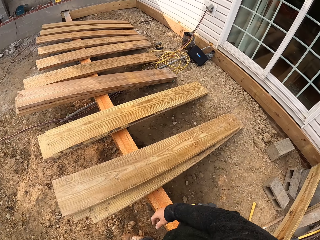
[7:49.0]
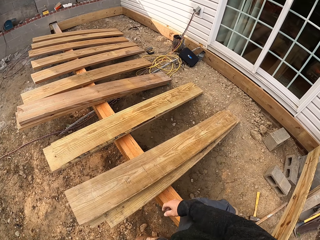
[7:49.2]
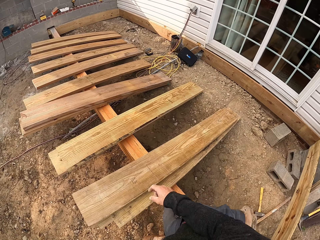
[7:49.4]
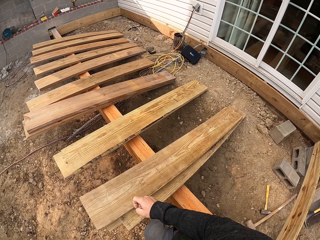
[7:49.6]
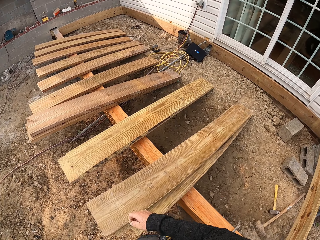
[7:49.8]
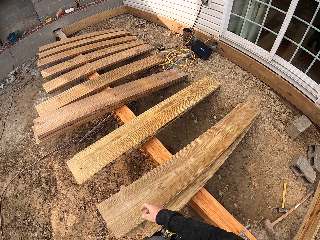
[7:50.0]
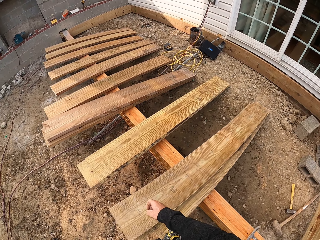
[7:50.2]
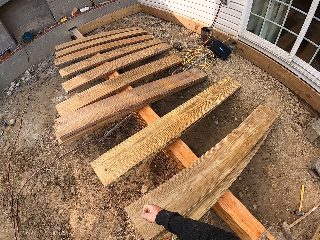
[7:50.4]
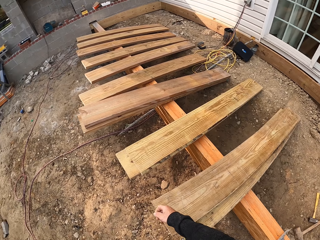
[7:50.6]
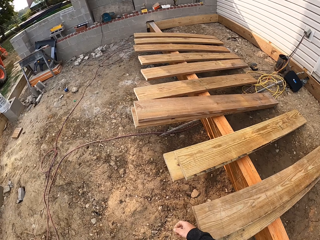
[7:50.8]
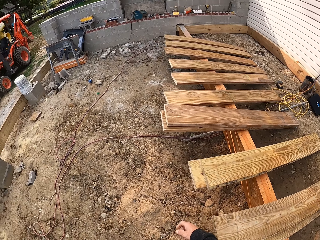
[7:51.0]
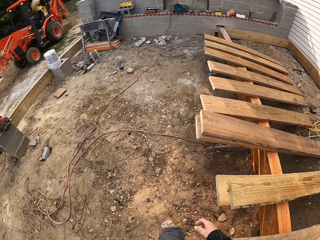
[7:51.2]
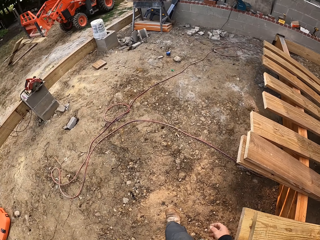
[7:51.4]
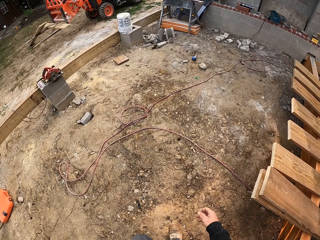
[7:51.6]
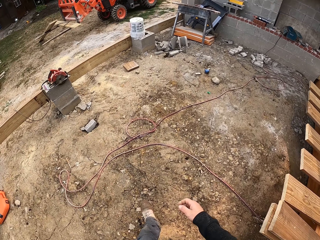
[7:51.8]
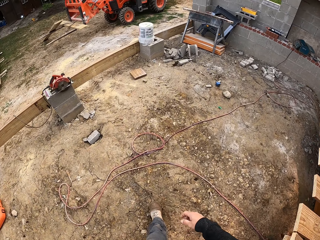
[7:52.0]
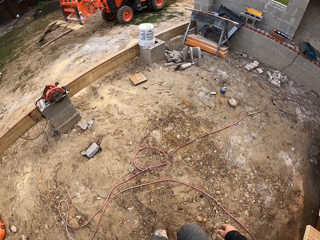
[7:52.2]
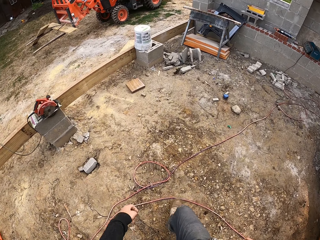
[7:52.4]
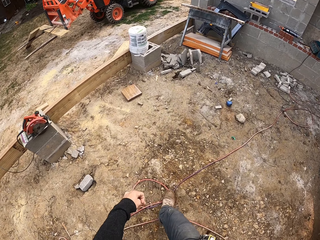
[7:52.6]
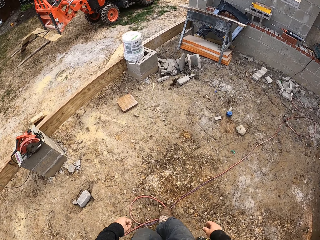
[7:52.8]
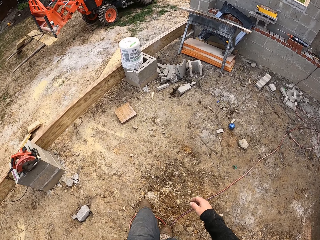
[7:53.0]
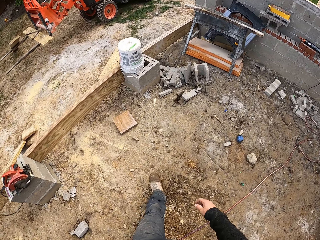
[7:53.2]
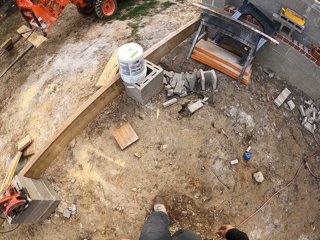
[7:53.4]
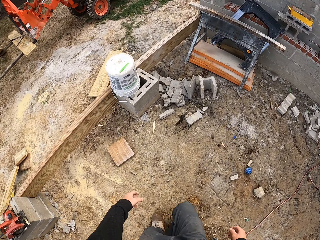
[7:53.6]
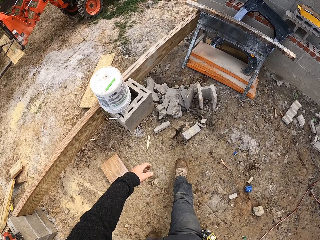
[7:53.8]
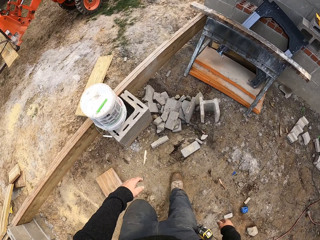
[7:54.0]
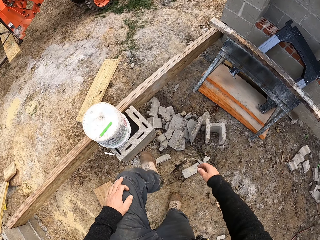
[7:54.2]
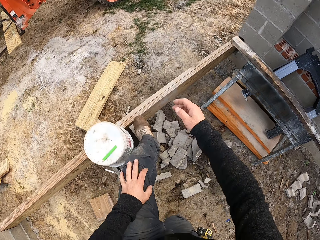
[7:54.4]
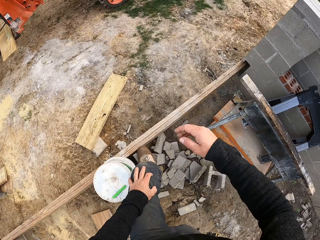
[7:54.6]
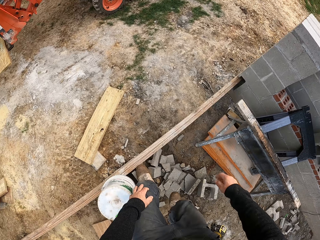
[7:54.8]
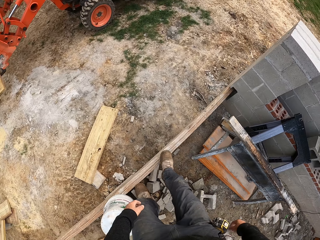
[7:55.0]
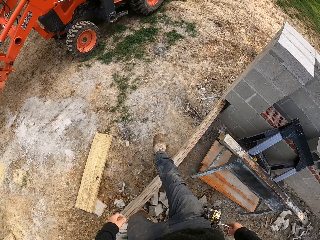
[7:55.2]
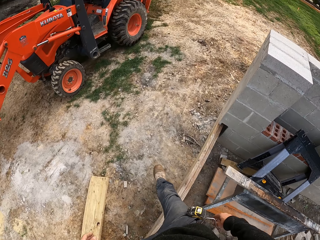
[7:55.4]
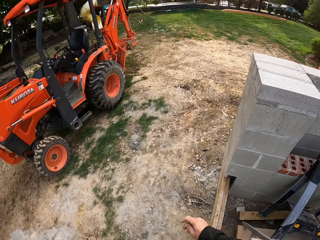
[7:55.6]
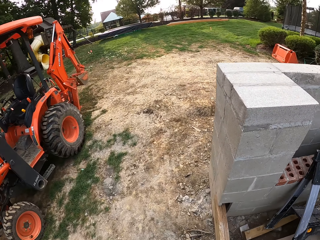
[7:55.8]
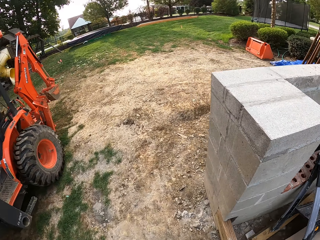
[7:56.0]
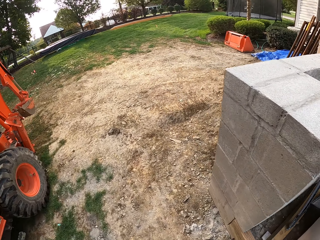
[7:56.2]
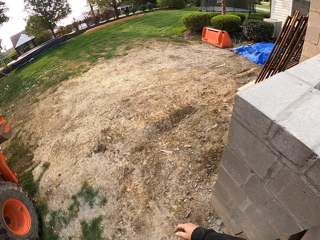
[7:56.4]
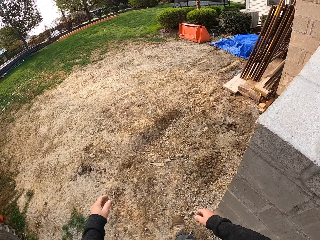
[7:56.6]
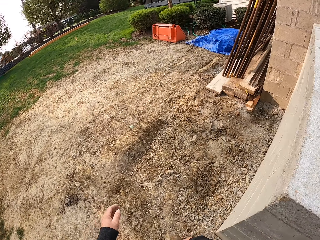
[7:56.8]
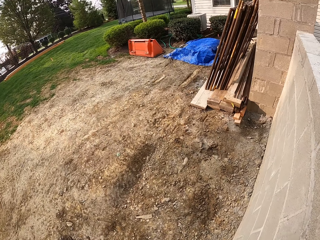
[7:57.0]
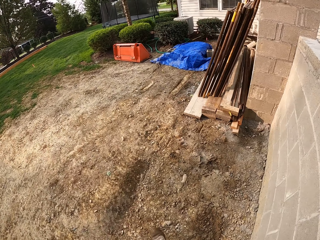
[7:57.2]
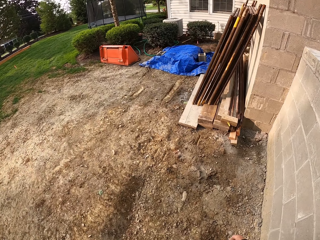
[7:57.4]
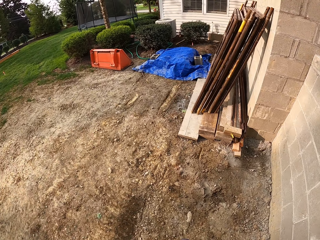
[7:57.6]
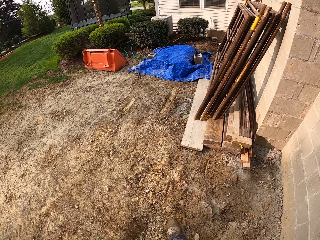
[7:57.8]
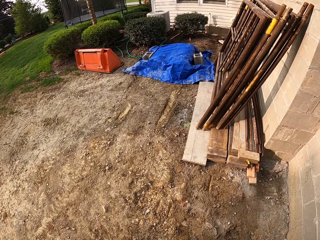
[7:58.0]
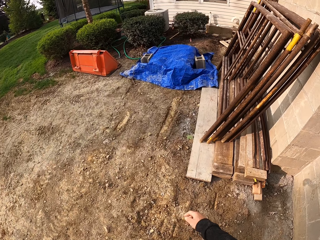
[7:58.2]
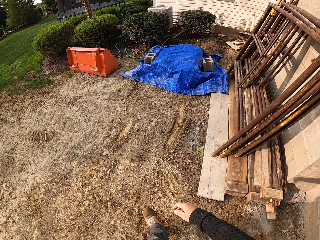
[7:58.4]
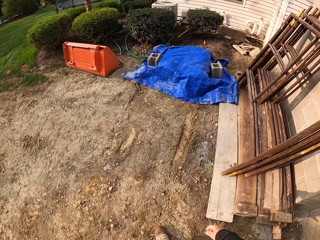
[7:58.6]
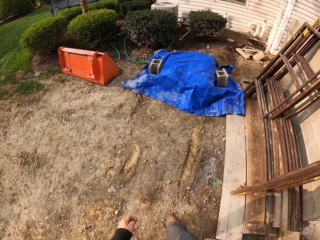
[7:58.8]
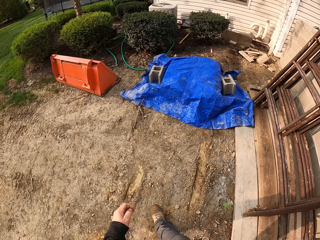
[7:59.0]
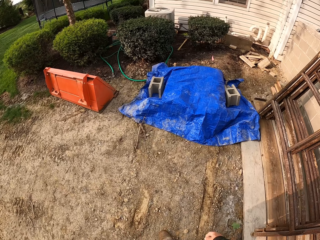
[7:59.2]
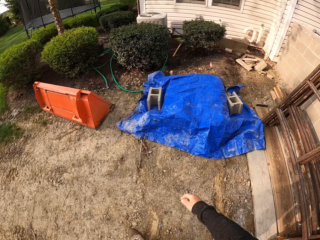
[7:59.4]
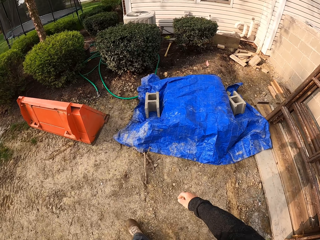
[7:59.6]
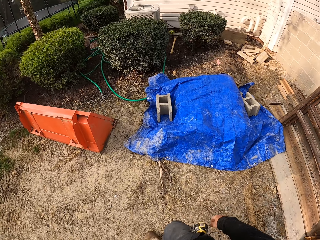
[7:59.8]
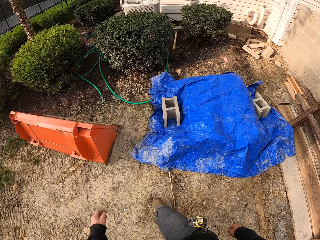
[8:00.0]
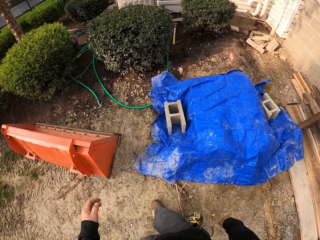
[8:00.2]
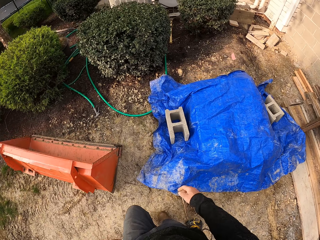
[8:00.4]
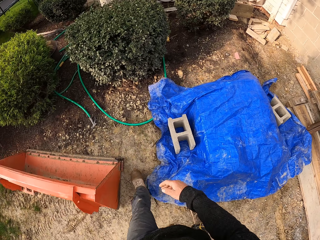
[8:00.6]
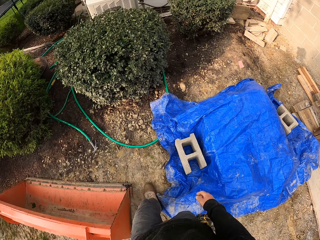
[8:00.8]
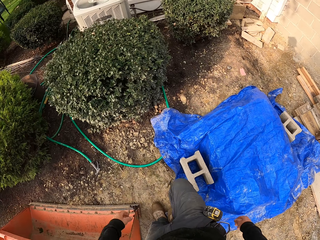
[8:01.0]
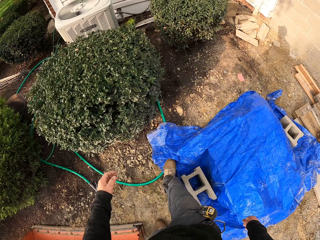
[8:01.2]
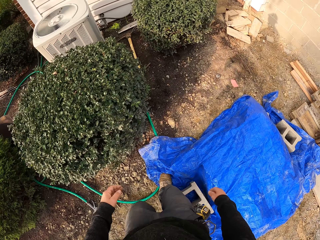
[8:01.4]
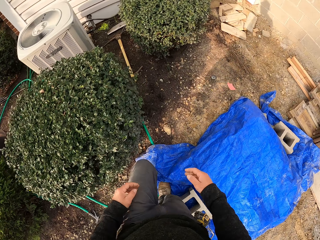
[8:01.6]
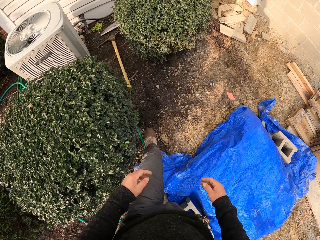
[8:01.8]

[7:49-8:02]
The camera wearer walks. They look around. They walk. They walk around.

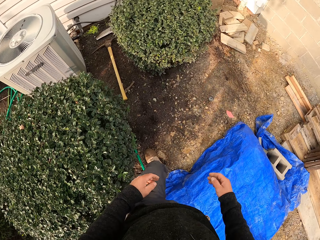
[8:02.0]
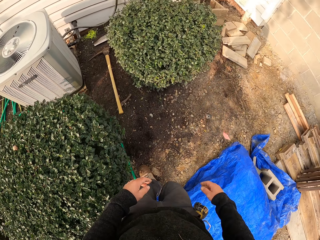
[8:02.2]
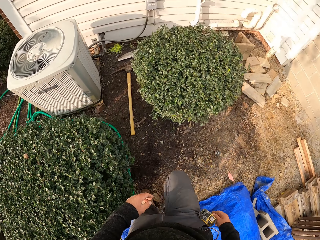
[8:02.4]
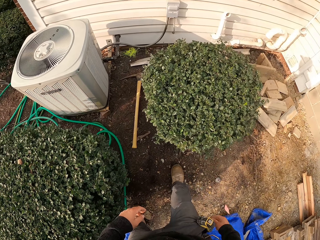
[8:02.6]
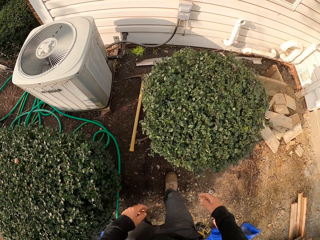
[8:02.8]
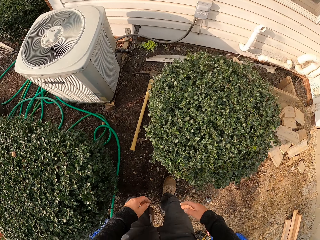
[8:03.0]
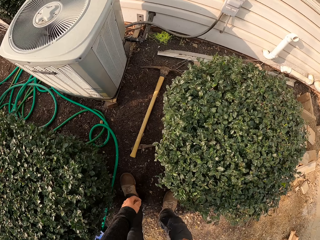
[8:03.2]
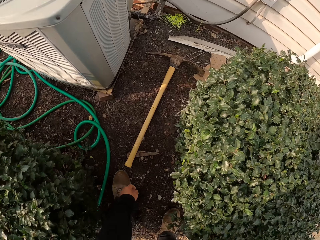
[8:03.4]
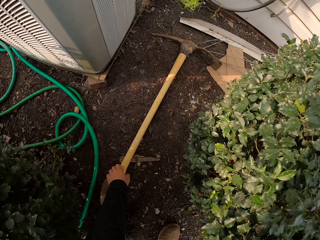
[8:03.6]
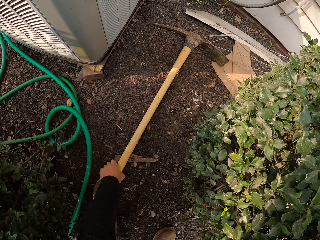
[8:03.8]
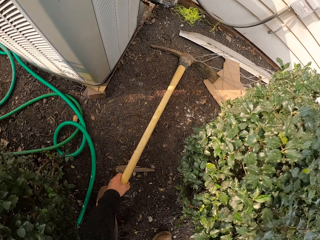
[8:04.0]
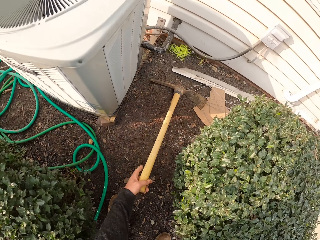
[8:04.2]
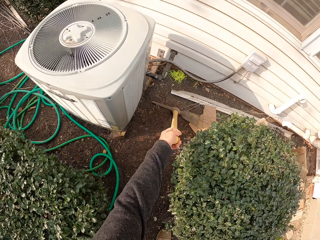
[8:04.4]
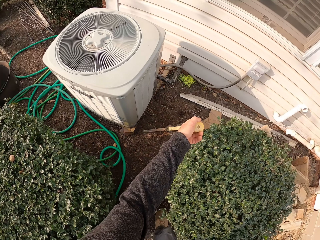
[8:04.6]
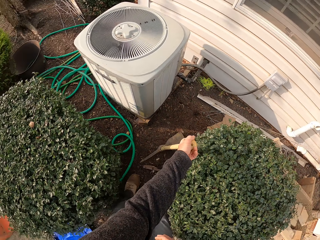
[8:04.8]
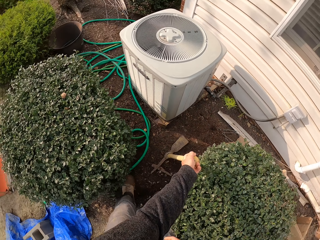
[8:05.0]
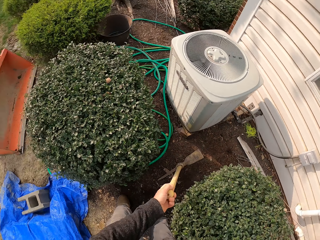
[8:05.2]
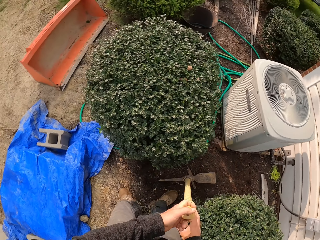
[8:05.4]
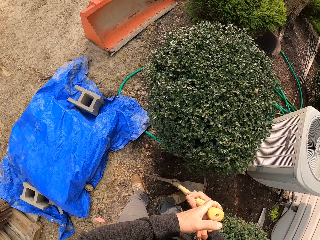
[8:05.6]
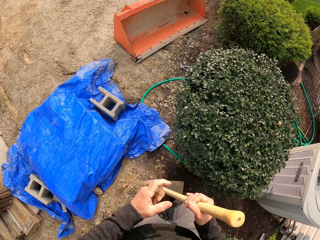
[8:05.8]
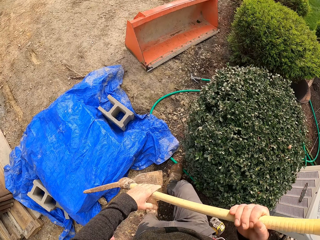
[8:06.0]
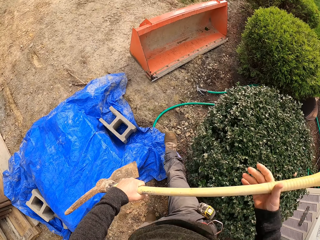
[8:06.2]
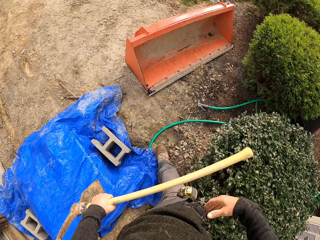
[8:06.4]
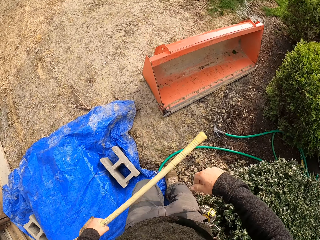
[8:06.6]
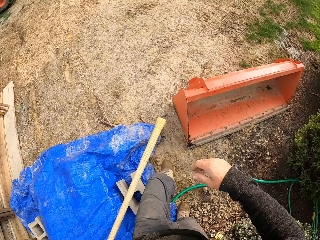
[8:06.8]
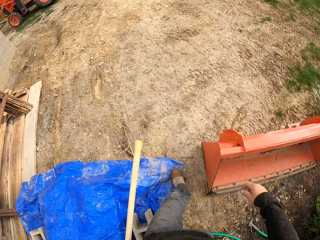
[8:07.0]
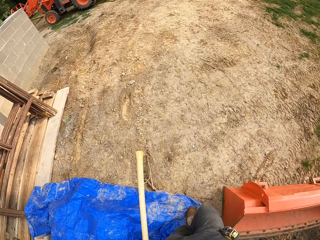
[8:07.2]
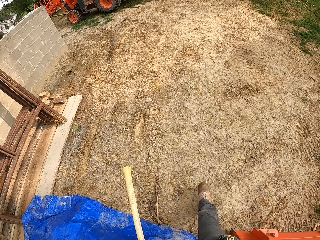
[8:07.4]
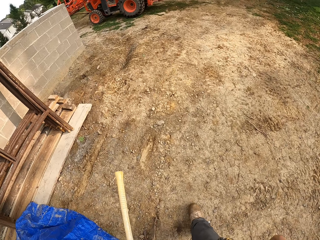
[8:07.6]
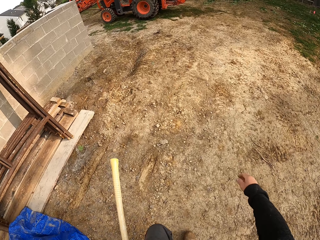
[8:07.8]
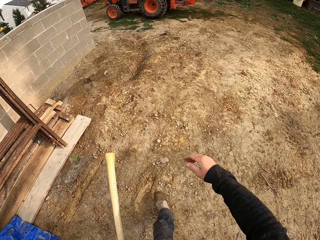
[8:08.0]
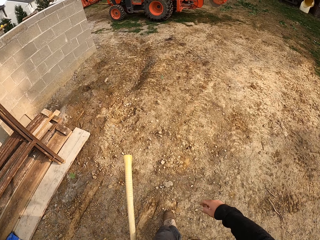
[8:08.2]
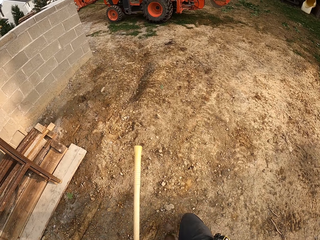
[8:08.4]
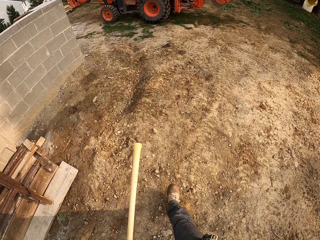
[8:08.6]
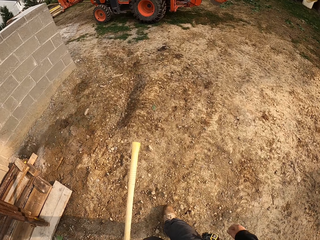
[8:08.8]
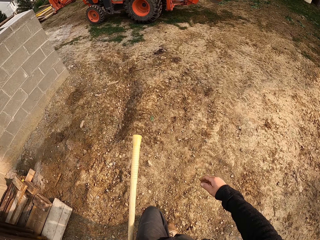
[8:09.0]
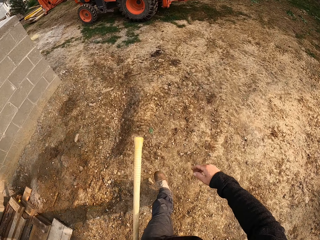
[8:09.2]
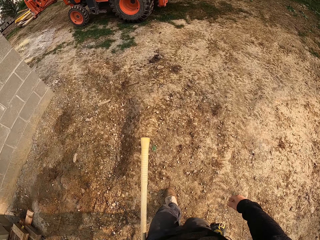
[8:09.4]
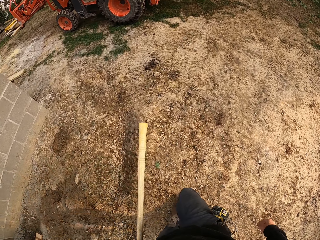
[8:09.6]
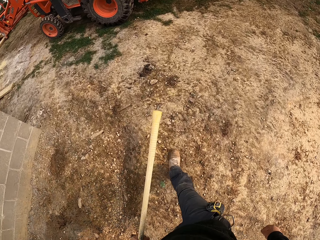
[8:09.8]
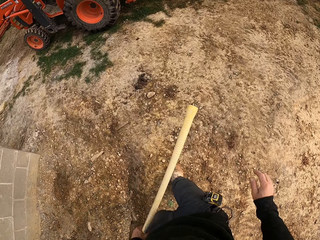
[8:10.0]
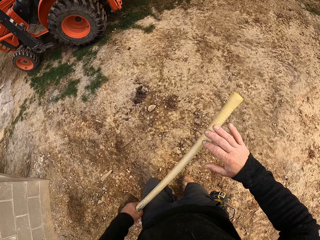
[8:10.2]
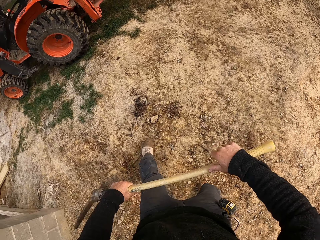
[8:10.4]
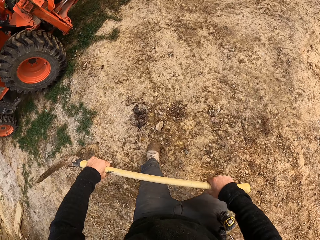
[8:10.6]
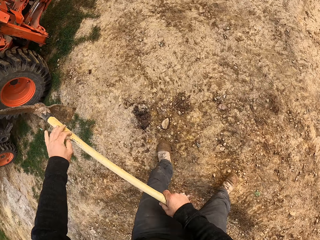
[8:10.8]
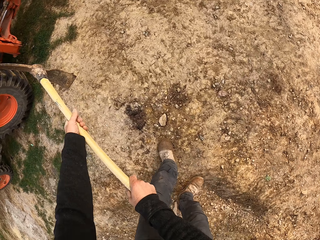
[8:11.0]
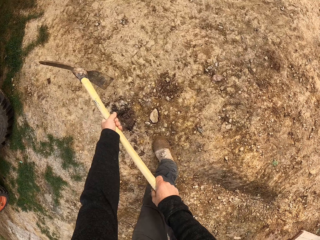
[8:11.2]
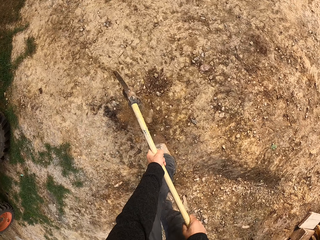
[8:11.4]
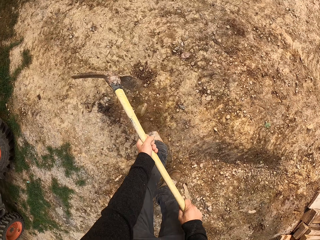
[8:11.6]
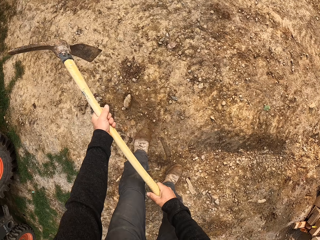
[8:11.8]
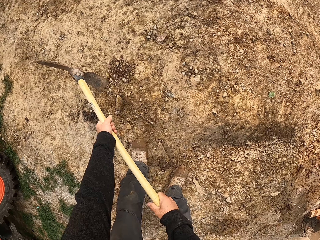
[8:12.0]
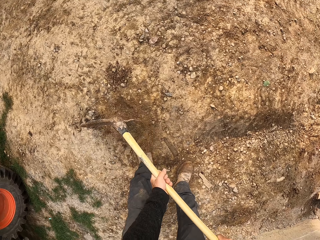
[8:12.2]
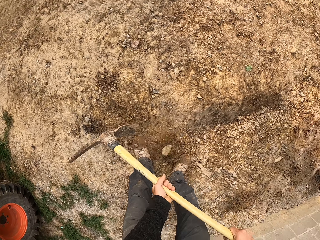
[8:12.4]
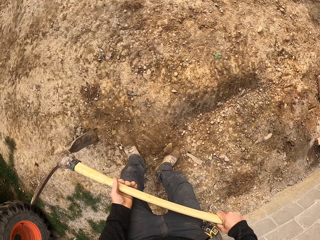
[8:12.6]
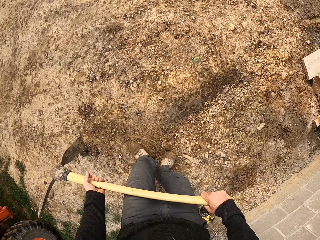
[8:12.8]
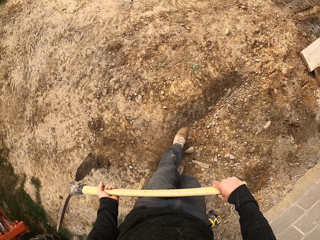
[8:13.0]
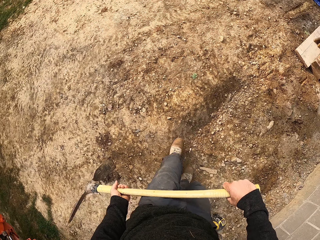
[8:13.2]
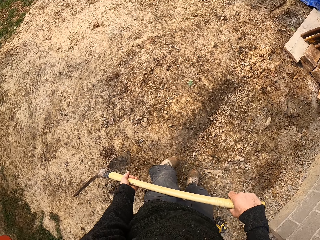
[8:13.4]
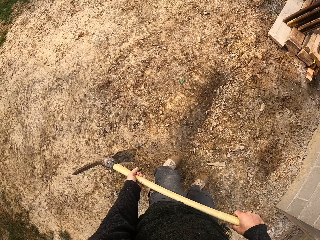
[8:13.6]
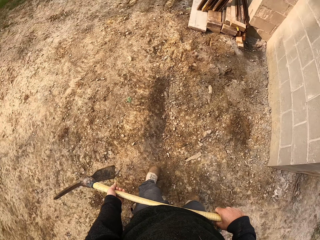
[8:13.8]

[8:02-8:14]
The camera wearer picks up the mattock. They walk. They dig a hole on the ground.
